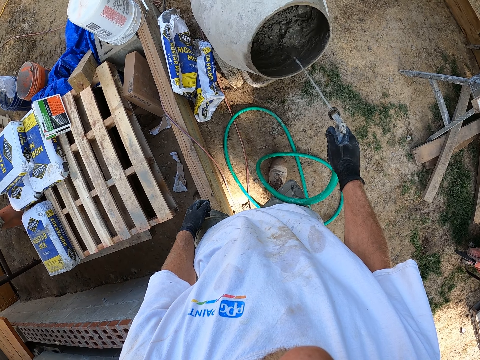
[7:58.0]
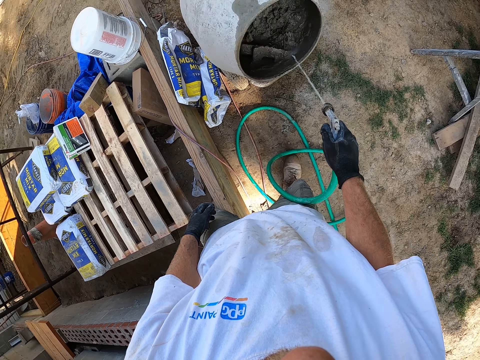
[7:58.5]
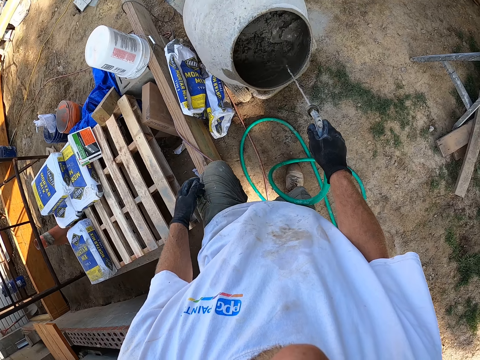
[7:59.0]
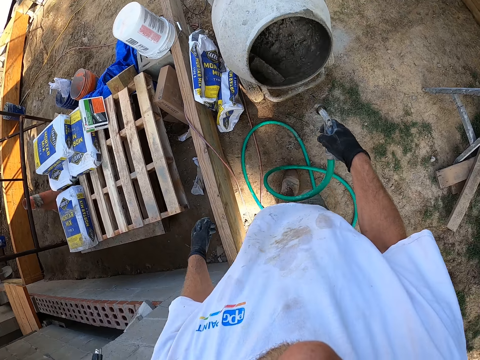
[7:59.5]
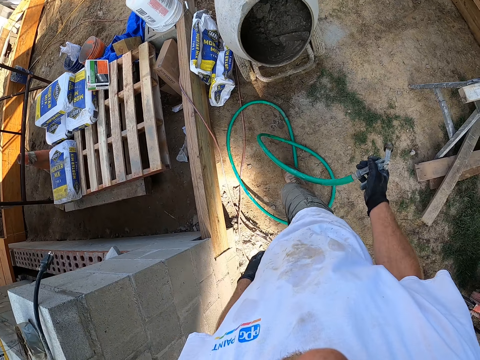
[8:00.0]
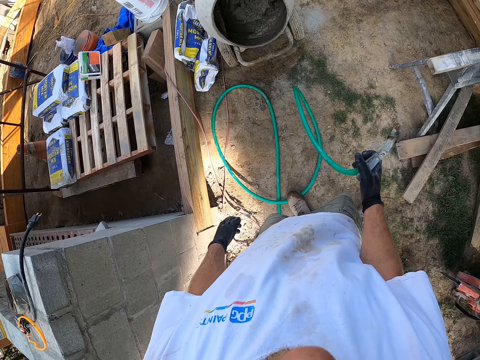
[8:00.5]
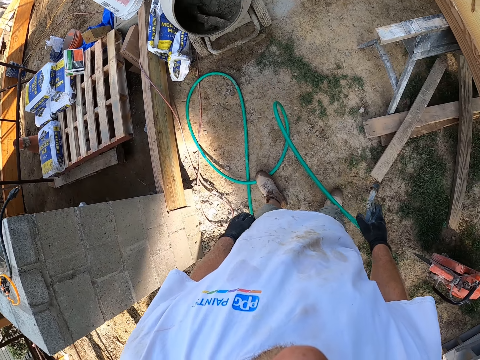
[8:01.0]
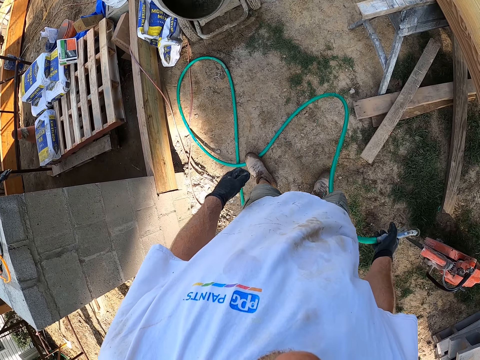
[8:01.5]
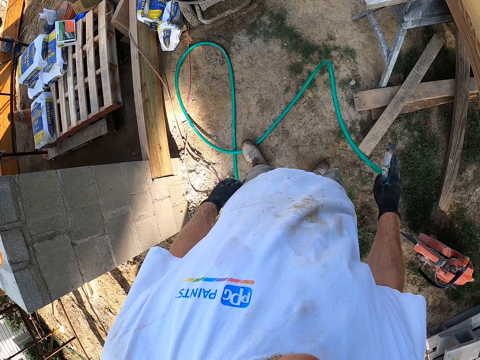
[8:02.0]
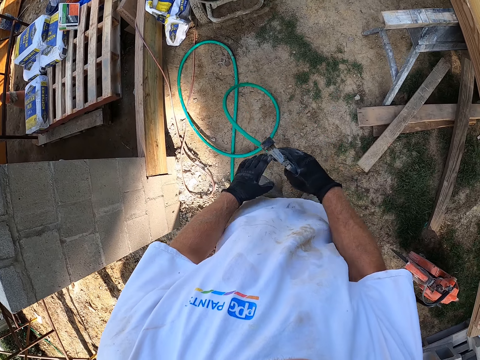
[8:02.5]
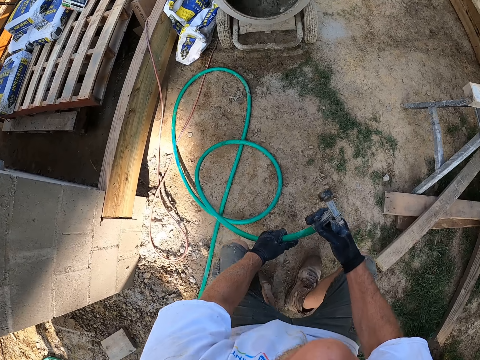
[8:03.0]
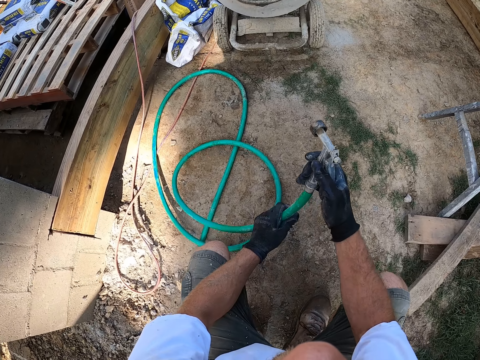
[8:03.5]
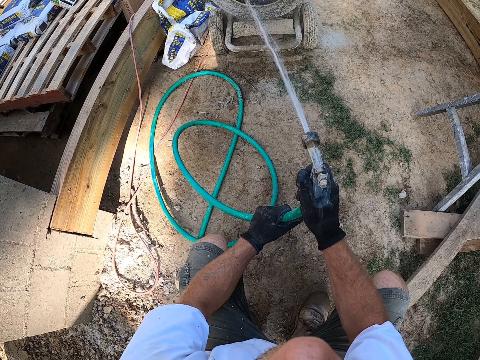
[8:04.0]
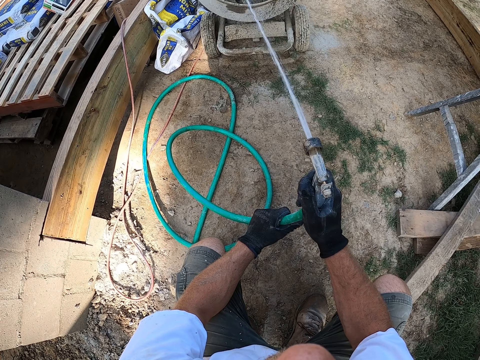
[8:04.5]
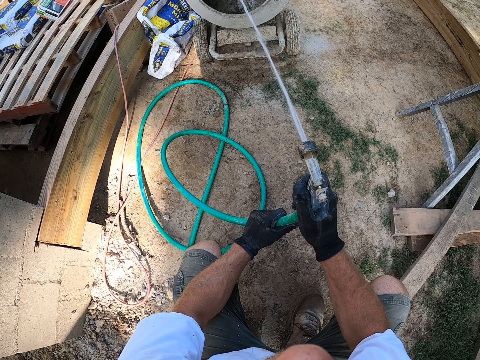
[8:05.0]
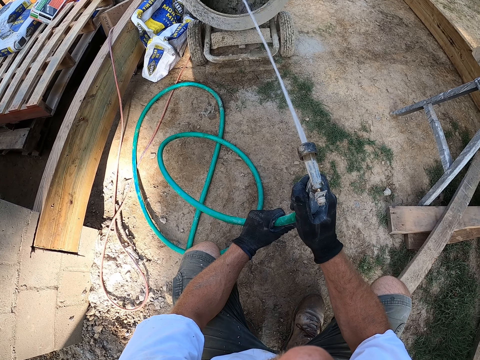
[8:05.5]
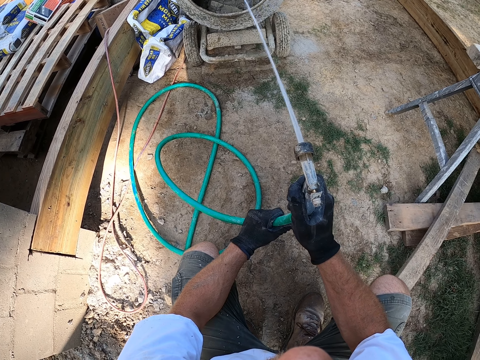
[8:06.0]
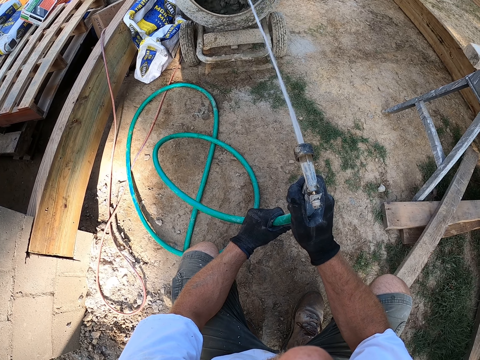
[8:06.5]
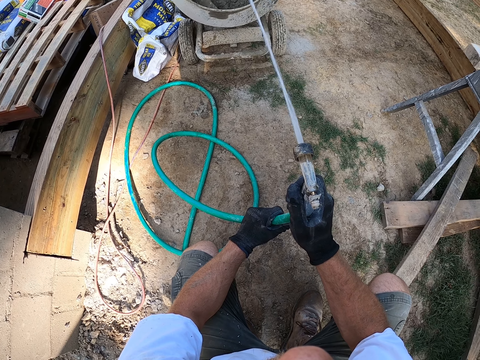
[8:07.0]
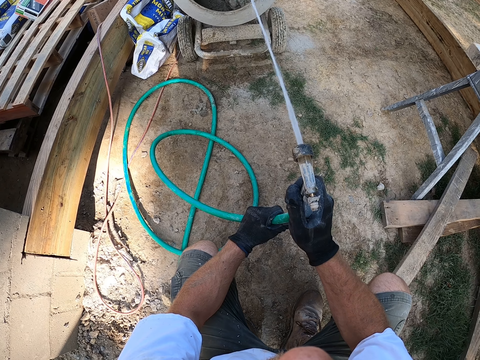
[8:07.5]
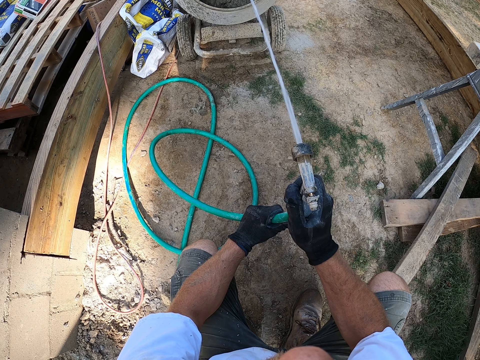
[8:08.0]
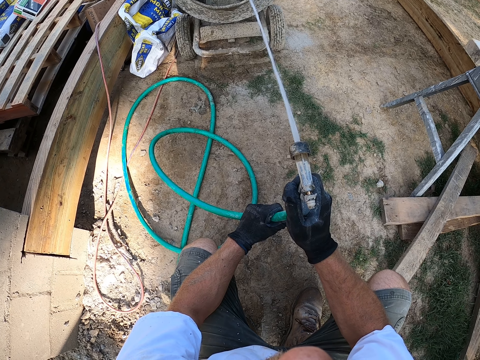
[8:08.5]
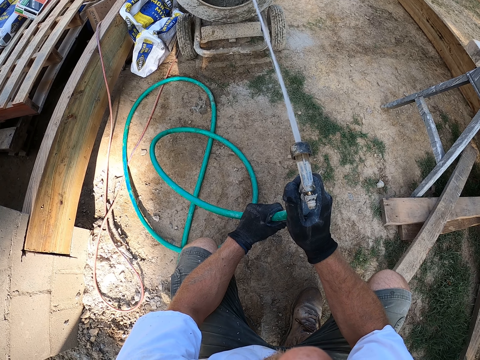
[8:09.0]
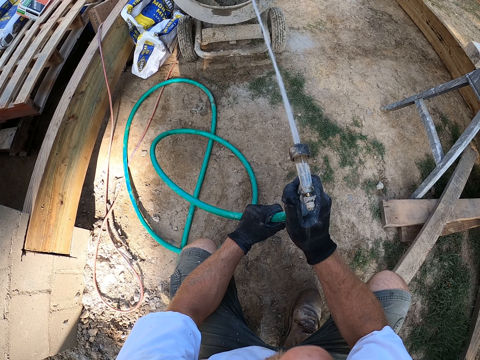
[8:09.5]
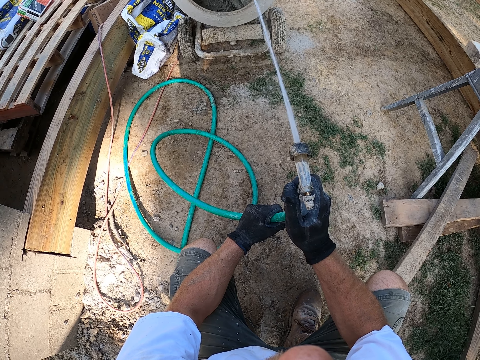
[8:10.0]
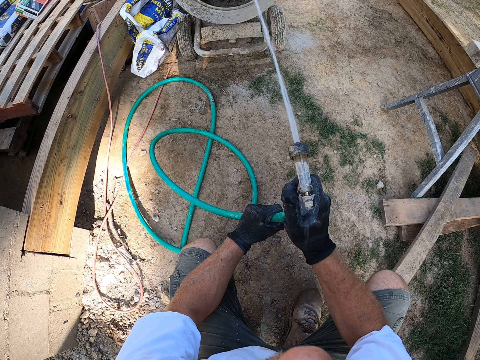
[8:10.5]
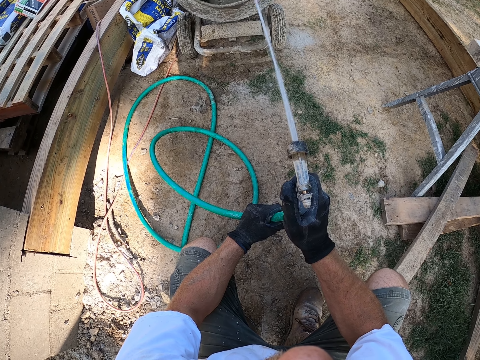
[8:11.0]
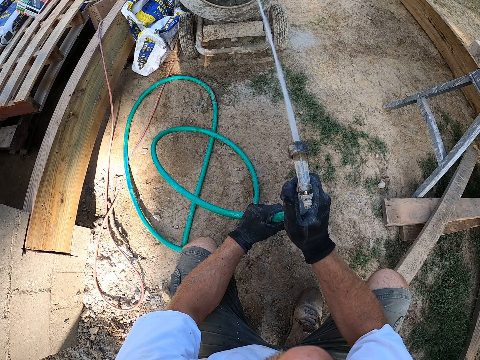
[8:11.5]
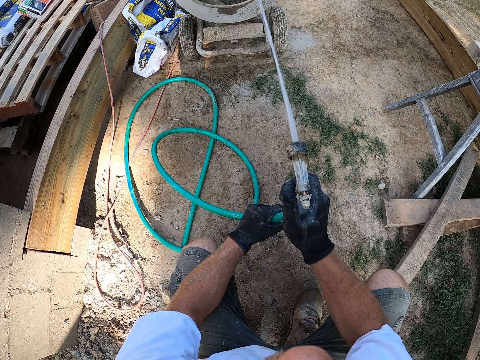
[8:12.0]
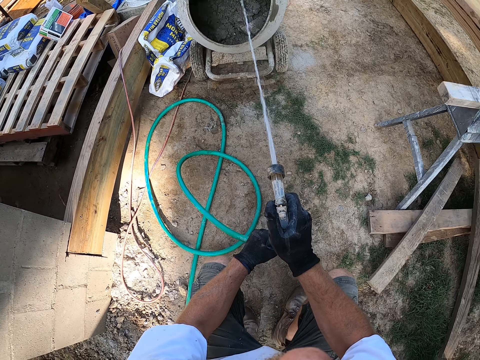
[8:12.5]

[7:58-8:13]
The camera wearer stops running the water on the cement. They run water on the cement in the concrete mixer.

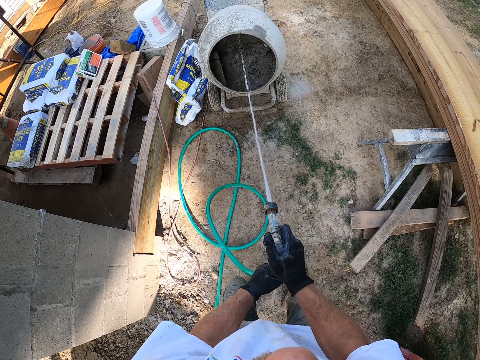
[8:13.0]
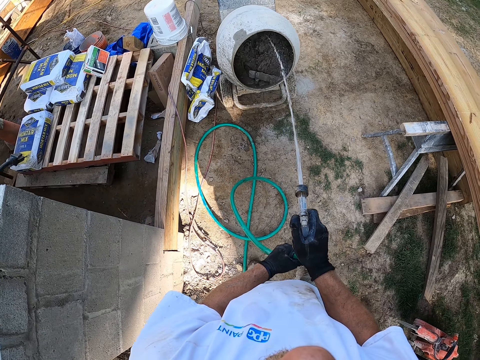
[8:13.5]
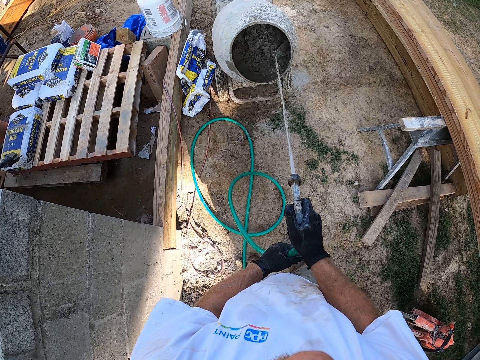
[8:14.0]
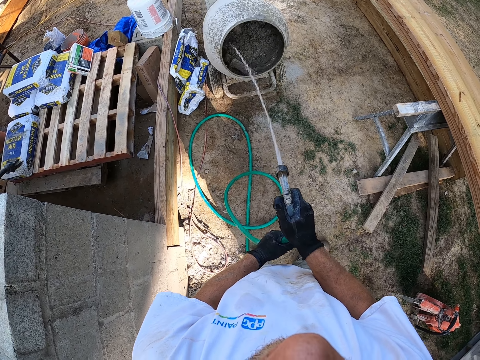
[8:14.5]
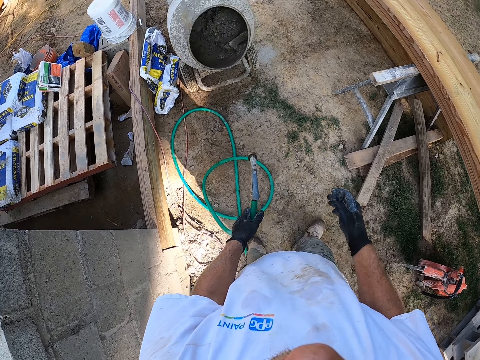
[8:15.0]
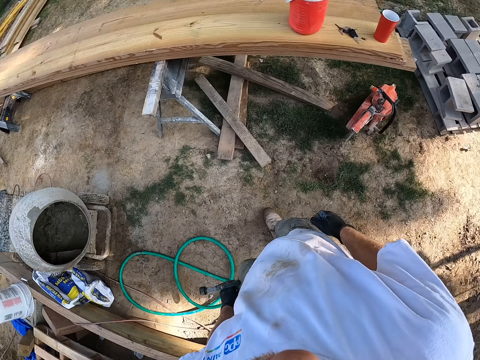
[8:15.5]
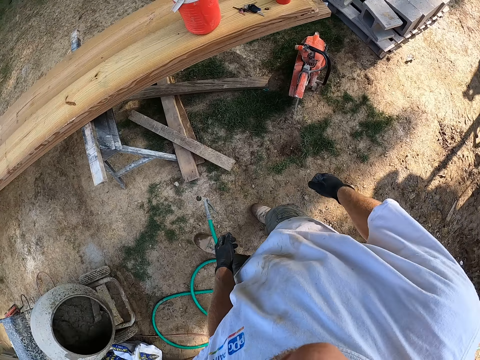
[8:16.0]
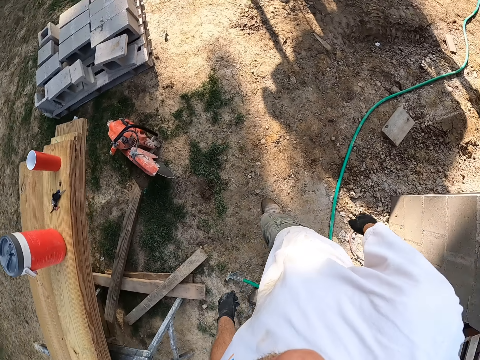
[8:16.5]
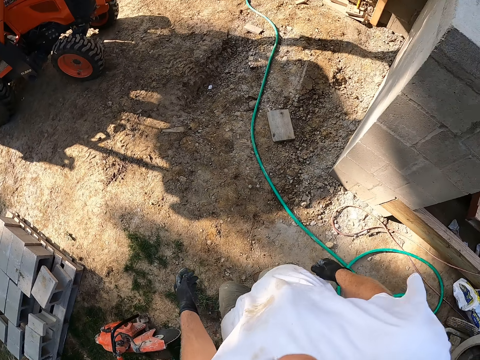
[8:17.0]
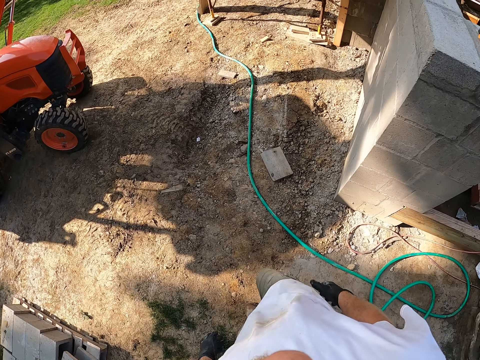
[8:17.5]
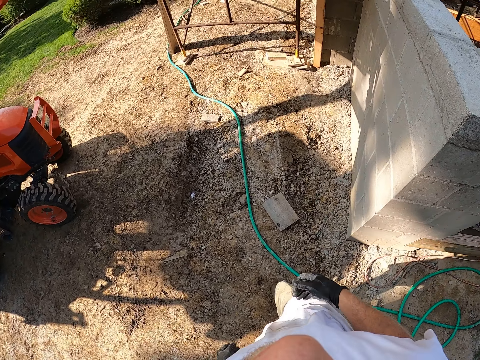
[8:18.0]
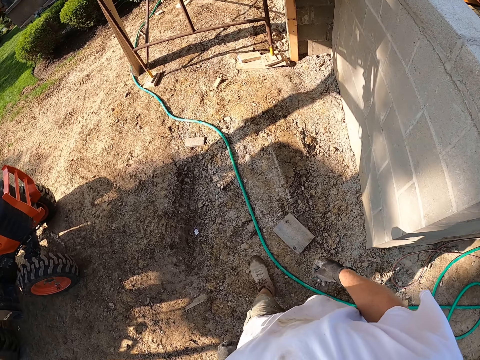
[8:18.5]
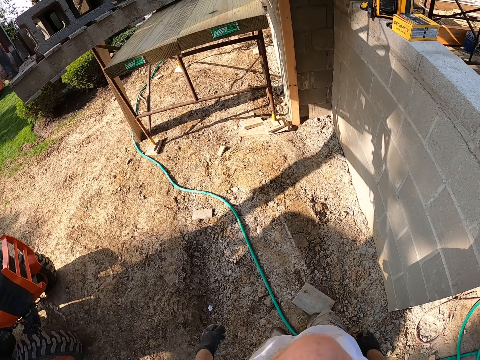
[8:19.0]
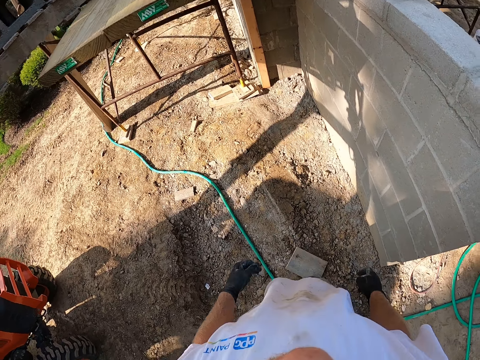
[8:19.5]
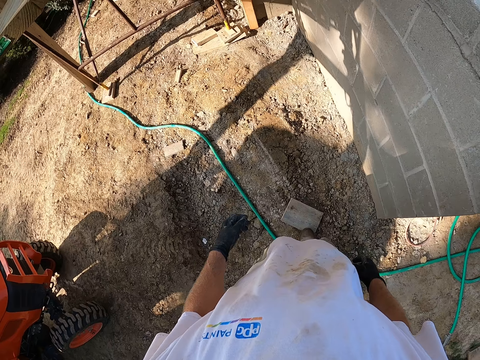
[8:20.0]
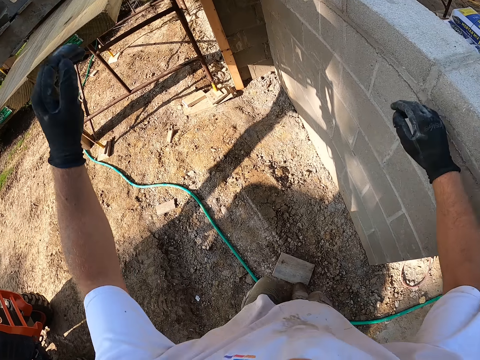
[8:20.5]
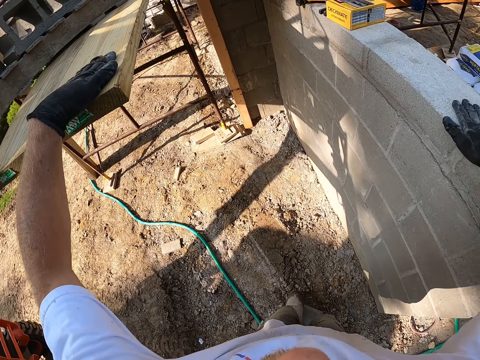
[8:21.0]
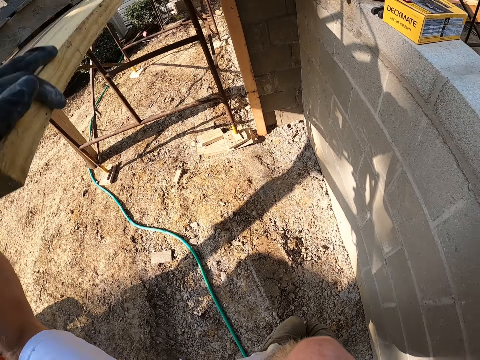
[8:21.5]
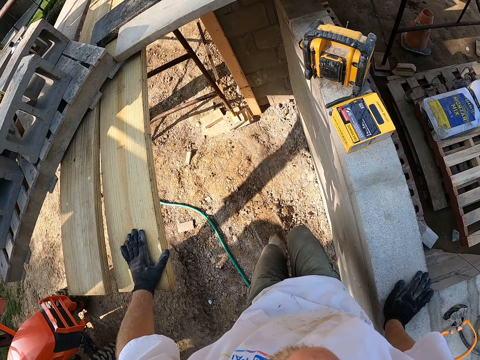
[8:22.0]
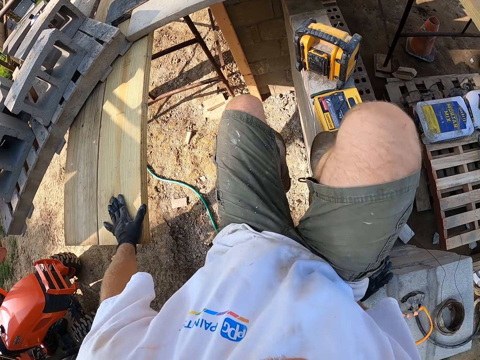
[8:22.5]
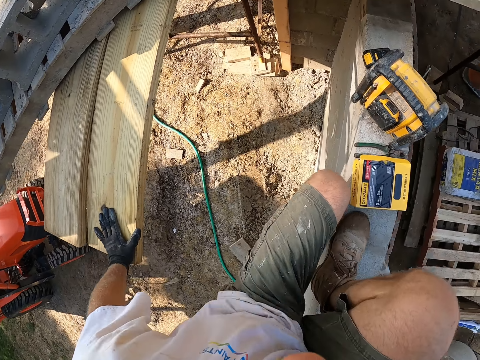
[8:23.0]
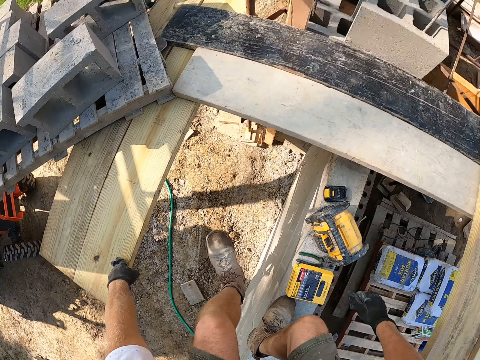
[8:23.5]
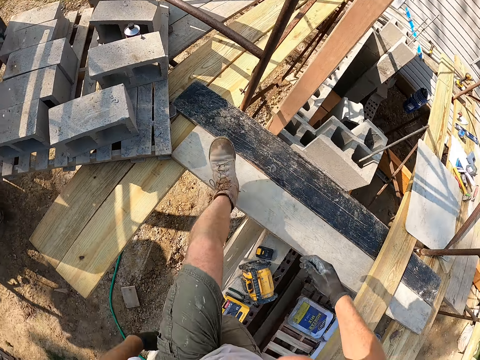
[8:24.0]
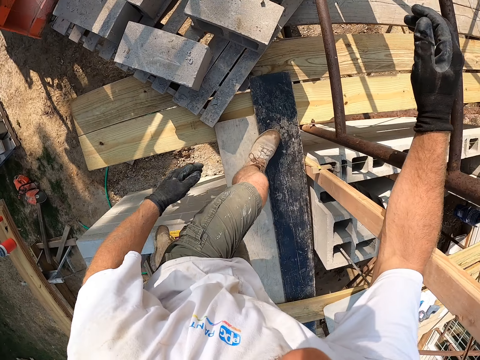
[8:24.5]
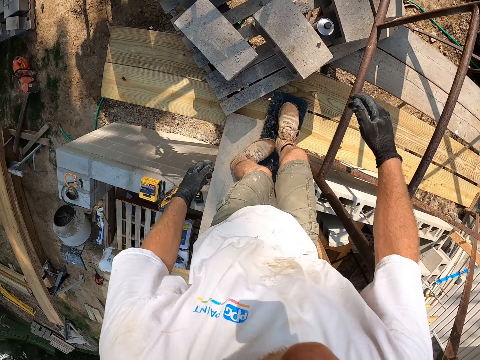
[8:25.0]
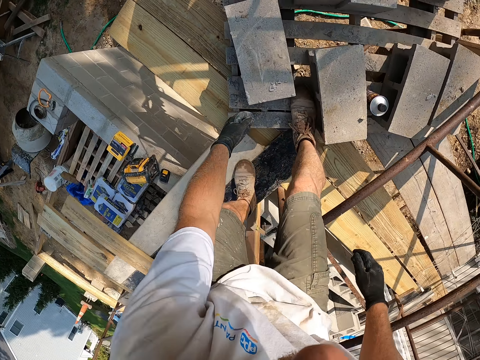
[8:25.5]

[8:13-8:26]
The camera wearer stops running the water on the cement. They drop the water hose from the ground. They walk around. They climb a block fence. They climb on the roof.
